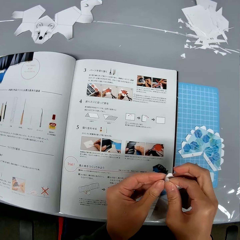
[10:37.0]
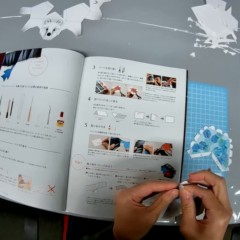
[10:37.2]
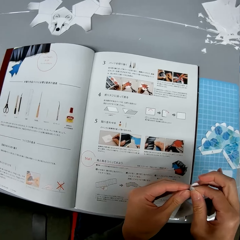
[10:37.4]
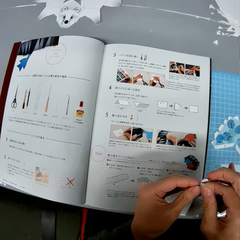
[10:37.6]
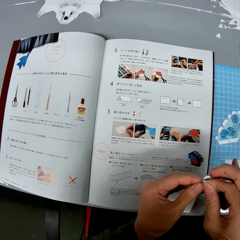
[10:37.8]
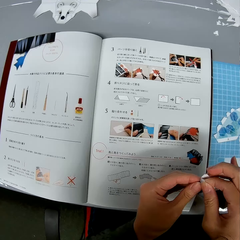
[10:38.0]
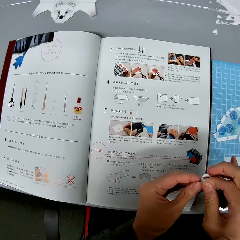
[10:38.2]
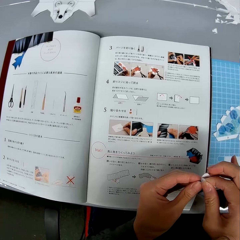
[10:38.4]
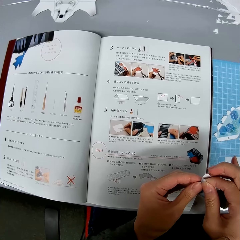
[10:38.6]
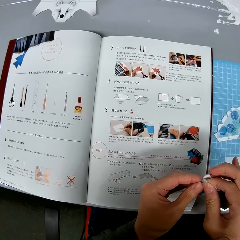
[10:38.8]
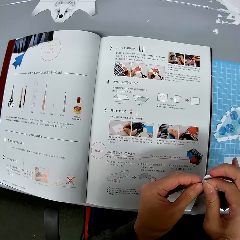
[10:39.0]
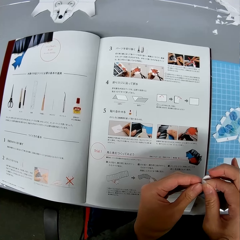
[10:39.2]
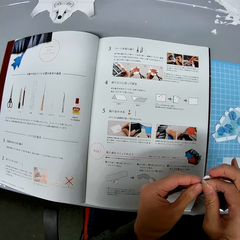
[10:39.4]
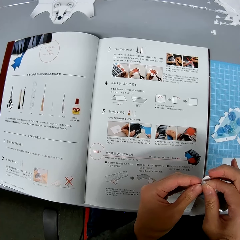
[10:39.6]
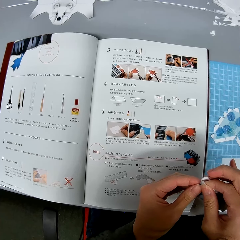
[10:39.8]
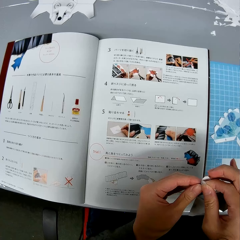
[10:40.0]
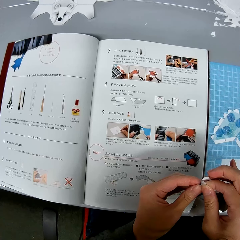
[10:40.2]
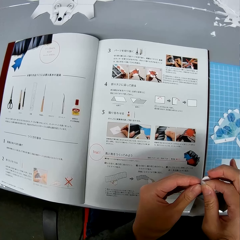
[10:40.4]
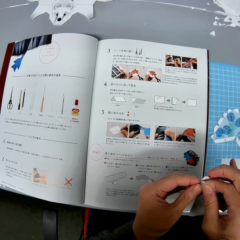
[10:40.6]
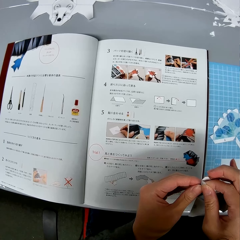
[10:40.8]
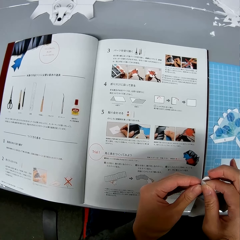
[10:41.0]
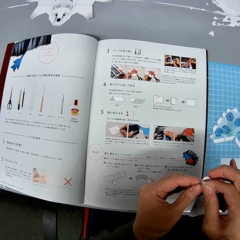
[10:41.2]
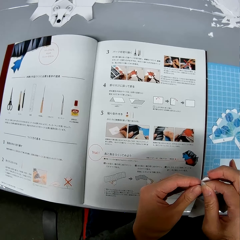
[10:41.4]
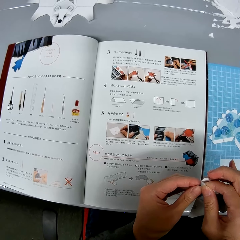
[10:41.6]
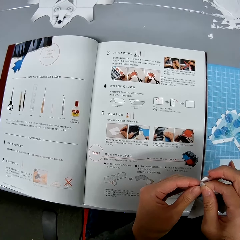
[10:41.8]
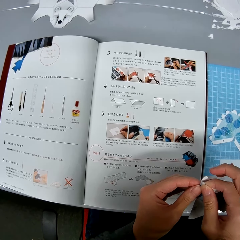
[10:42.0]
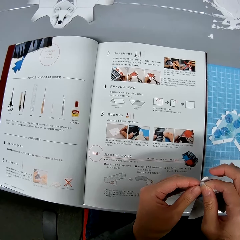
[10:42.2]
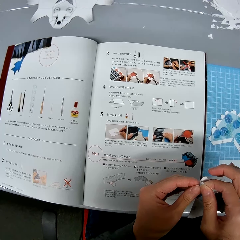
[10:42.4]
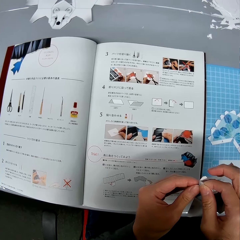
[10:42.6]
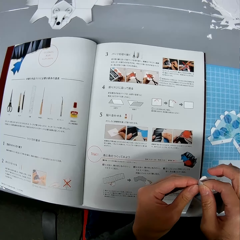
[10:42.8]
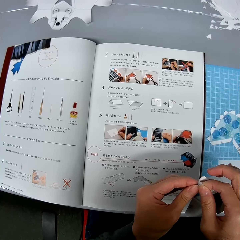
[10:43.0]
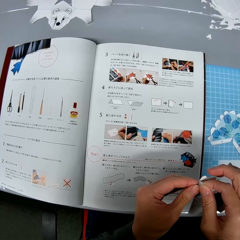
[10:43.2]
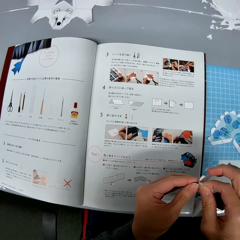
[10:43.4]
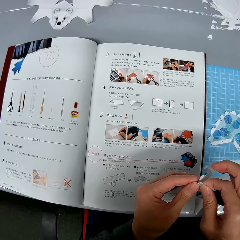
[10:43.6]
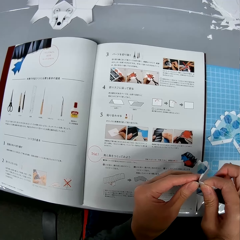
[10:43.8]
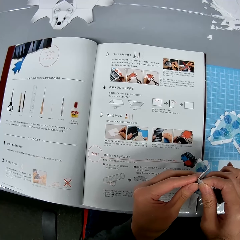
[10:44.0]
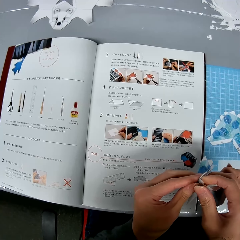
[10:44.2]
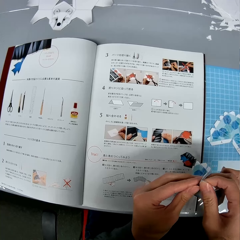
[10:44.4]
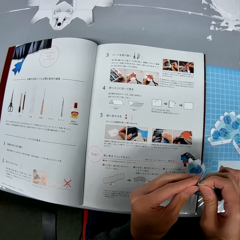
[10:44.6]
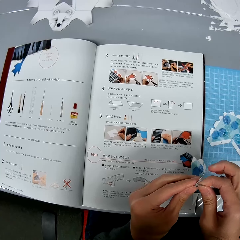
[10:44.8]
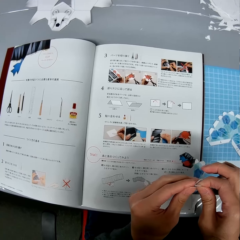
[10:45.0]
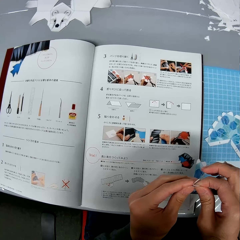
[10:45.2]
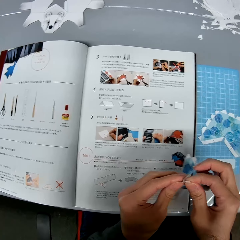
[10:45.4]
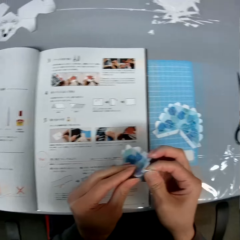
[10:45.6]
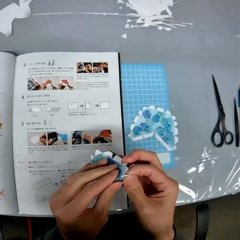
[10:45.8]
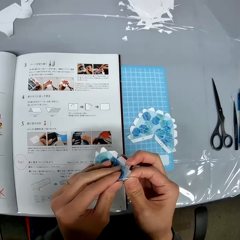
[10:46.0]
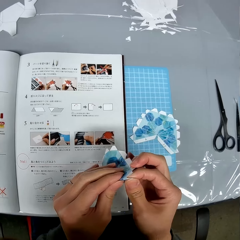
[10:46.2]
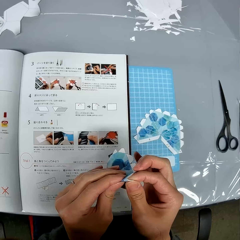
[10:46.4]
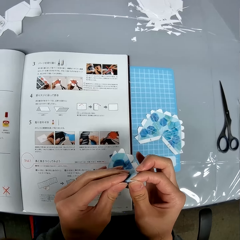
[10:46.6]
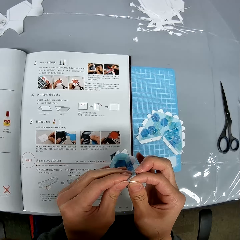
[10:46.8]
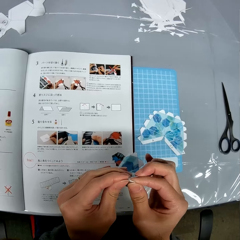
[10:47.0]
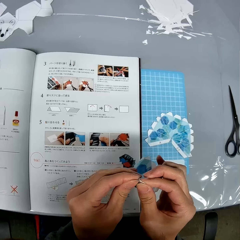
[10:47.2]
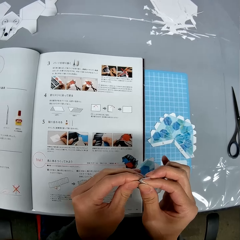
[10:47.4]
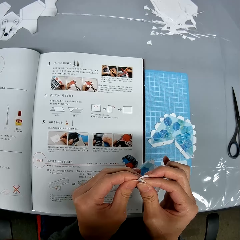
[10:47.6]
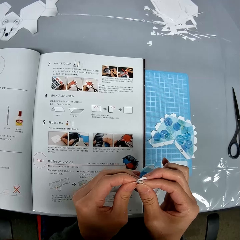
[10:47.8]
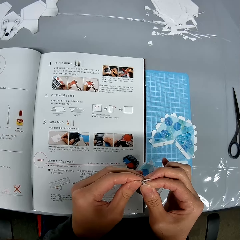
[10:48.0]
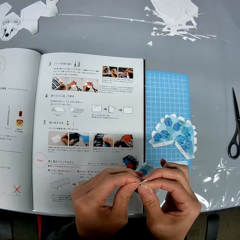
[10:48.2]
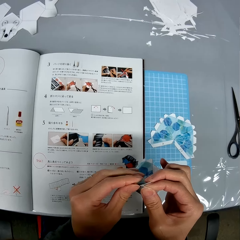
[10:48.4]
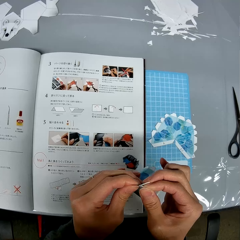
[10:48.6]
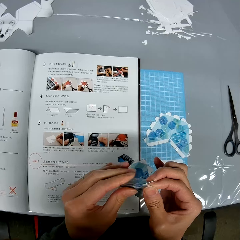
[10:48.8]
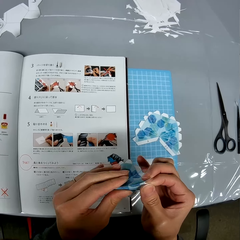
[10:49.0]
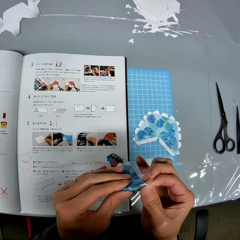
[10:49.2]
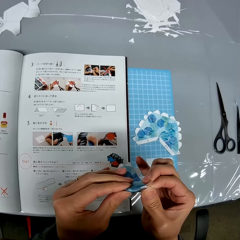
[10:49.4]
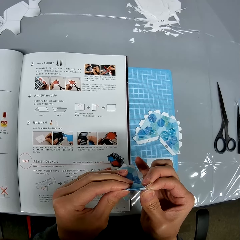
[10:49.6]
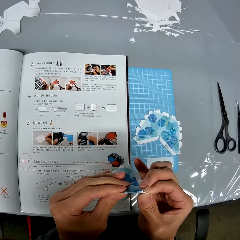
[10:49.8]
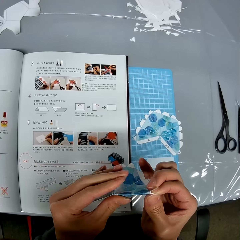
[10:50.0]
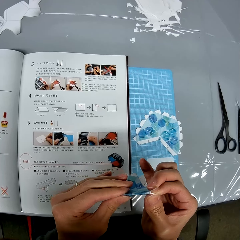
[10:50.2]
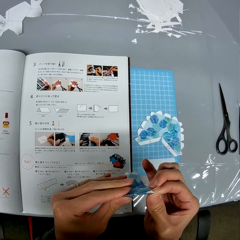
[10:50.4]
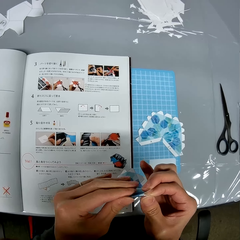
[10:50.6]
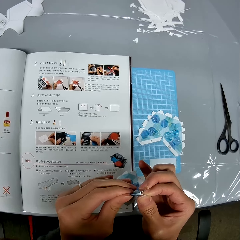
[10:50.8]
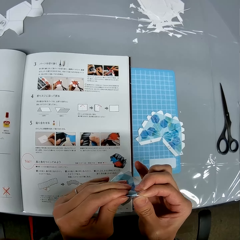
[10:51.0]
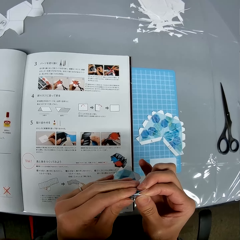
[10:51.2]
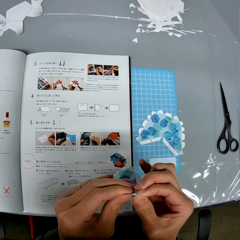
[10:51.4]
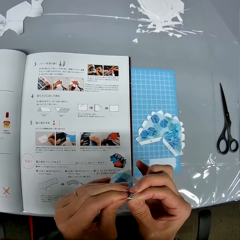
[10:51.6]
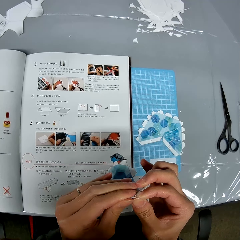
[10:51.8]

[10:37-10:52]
The camera wearer looks at a book. They fold a piece of paper.

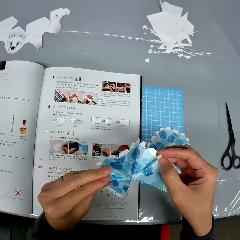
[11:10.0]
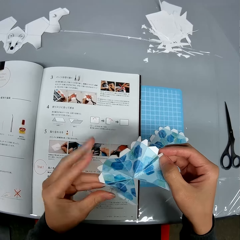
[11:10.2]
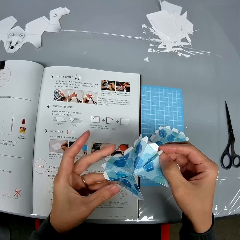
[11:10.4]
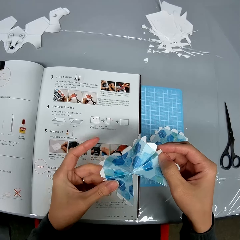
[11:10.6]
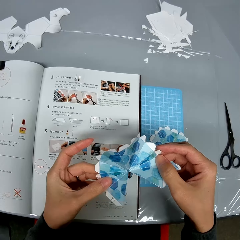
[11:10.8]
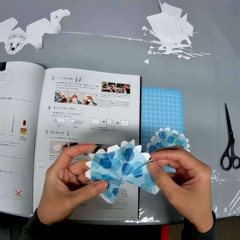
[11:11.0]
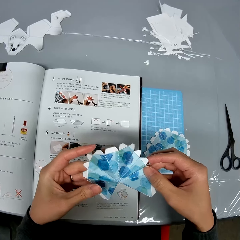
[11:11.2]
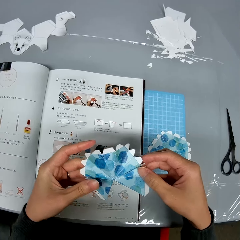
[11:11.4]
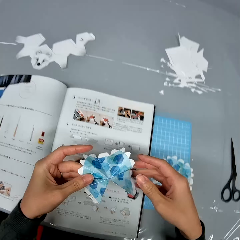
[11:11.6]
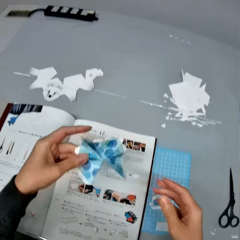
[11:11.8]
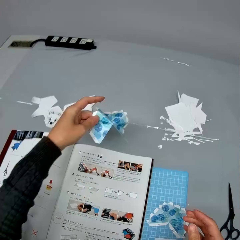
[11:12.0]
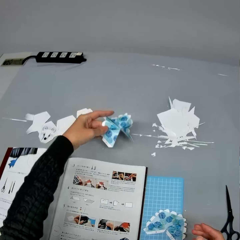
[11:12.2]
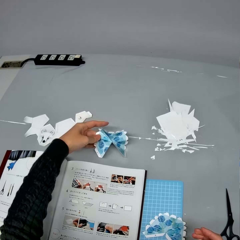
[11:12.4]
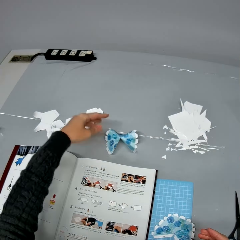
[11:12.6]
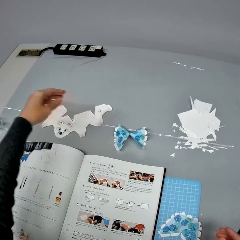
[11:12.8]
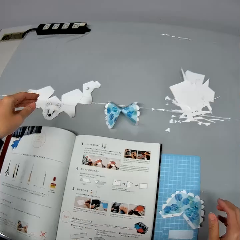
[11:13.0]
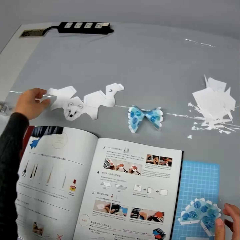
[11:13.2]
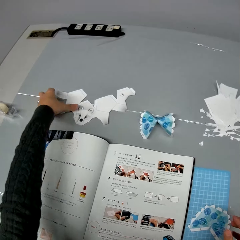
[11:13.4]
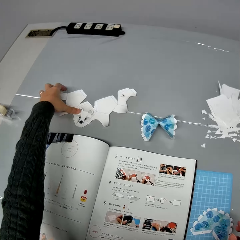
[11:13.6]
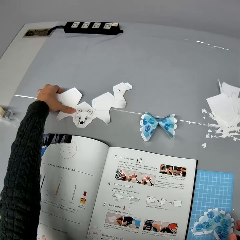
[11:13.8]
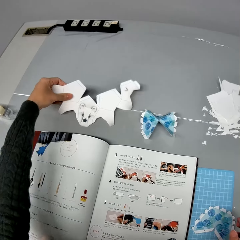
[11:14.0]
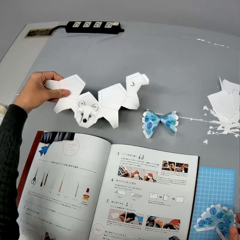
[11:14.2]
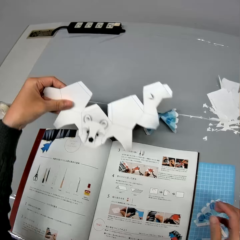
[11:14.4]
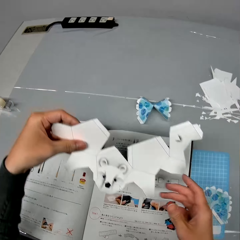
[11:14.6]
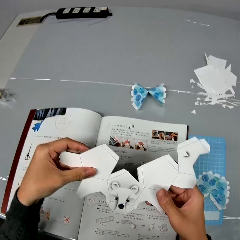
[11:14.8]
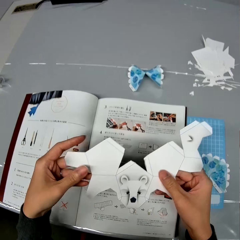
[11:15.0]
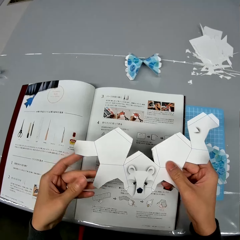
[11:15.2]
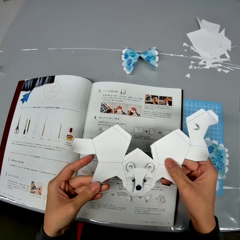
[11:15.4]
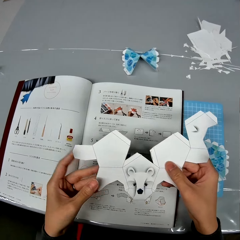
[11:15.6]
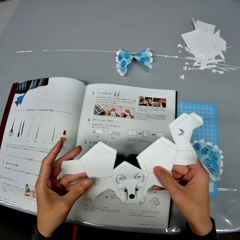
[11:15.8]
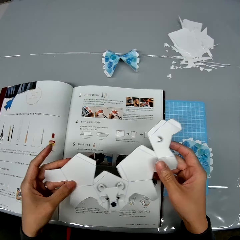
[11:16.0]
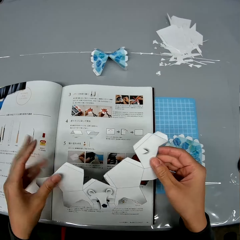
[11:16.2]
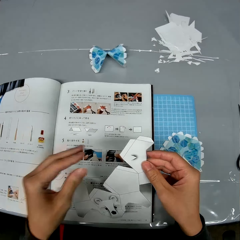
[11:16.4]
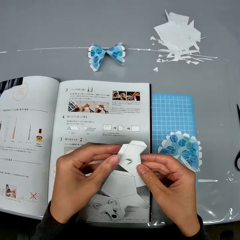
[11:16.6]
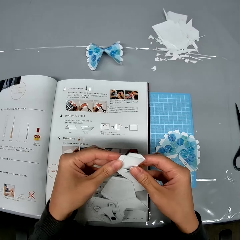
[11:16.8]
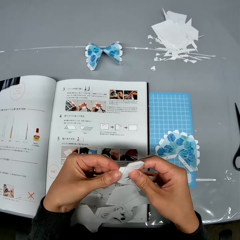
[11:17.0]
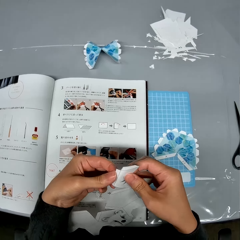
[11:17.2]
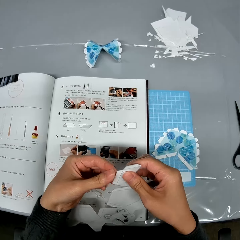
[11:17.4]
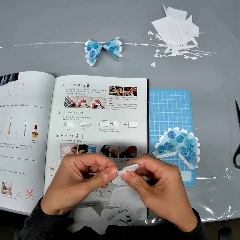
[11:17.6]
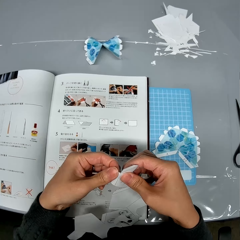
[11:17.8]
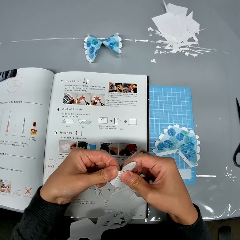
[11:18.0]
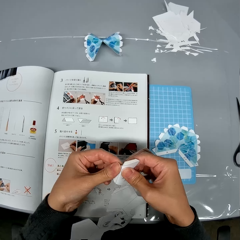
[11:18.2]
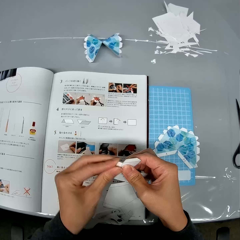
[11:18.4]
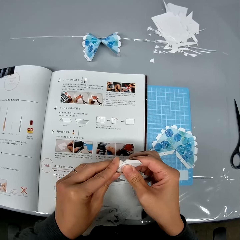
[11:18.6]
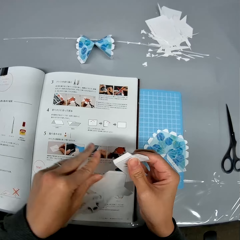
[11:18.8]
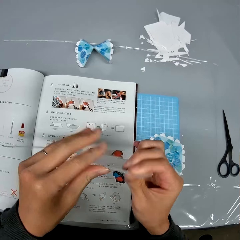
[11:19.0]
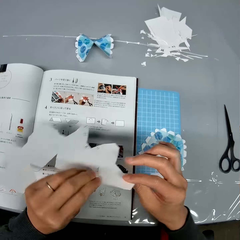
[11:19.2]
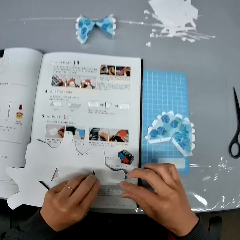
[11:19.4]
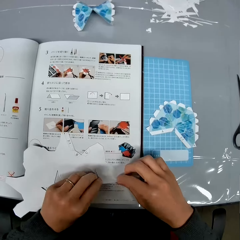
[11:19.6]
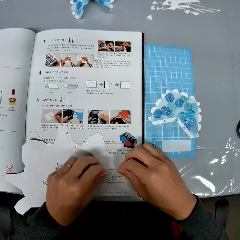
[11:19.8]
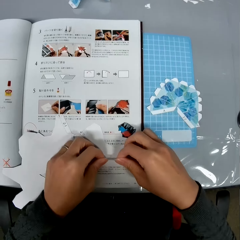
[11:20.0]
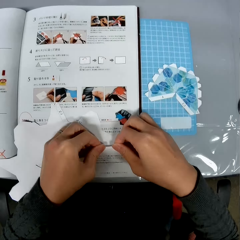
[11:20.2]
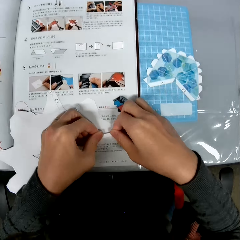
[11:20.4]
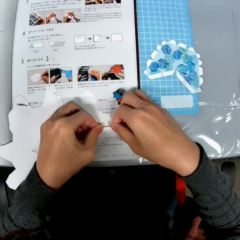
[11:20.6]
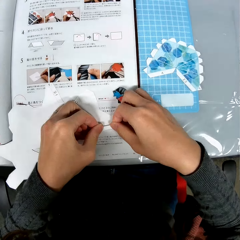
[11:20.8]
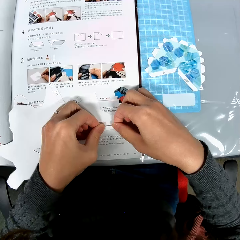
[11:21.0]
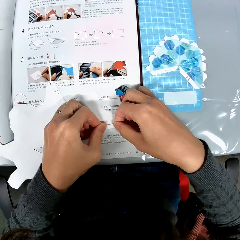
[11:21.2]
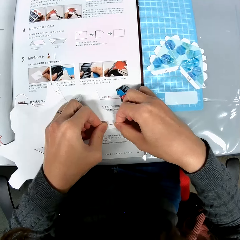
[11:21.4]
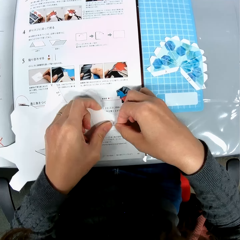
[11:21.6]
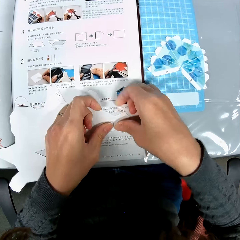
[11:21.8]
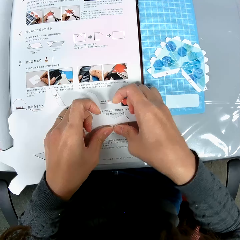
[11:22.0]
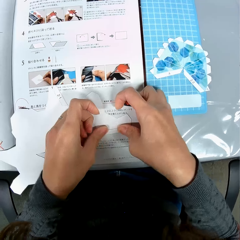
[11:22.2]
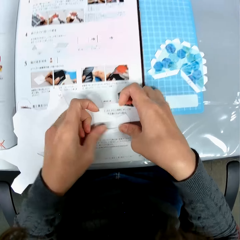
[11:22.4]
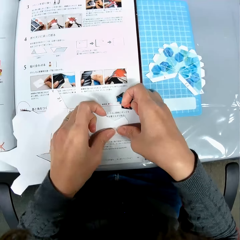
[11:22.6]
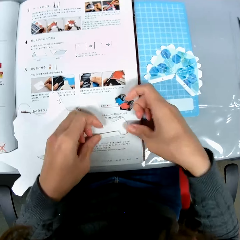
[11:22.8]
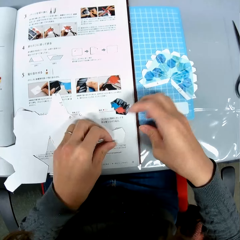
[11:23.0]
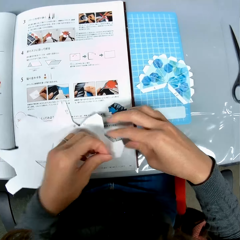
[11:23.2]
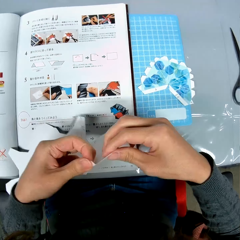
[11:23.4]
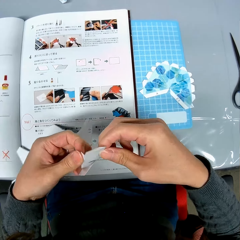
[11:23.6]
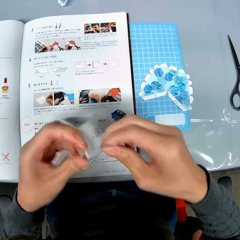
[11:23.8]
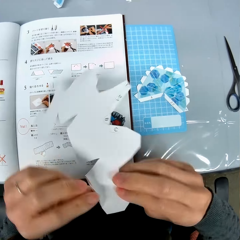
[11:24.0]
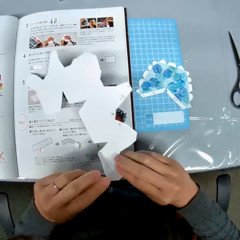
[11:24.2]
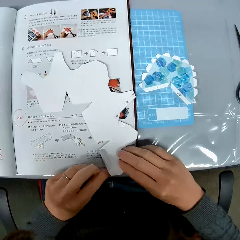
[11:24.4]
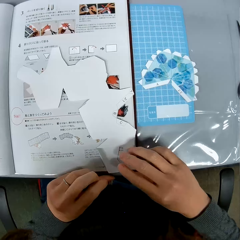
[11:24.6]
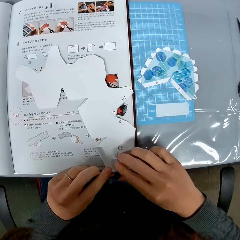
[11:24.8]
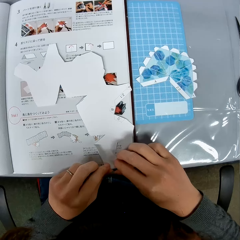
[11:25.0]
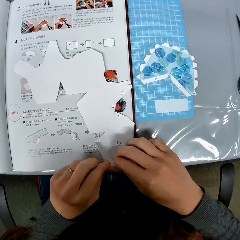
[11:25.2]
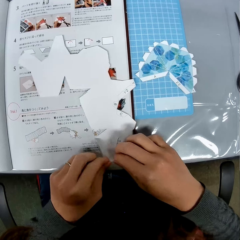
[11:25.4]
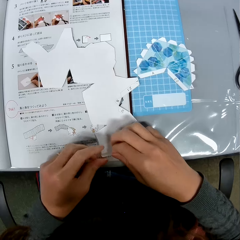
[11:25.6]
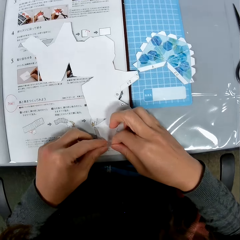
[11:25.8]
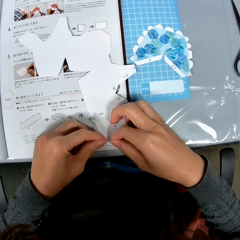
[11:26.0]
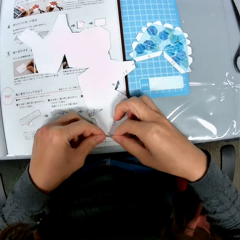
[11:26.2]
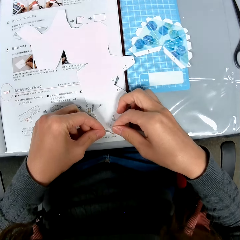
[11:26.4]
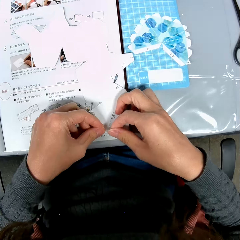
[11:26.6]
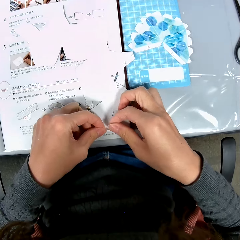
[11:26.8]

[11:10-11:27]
The camera wearer drops the paper design on the table. He picks up a white paper design from the table. He shapes the white paper design with his hands. He folds the piece of paper. He places the paper on a book. He folds the piece of paper.
